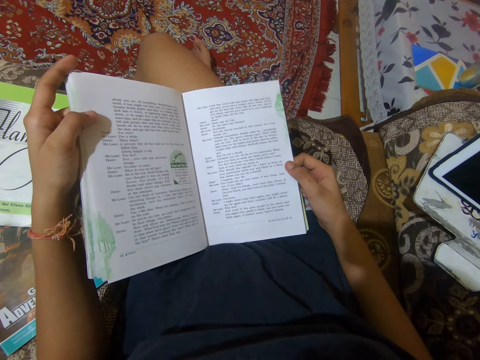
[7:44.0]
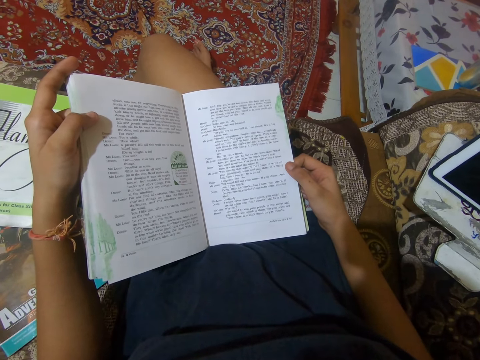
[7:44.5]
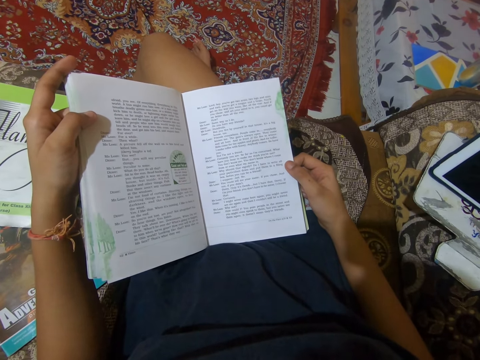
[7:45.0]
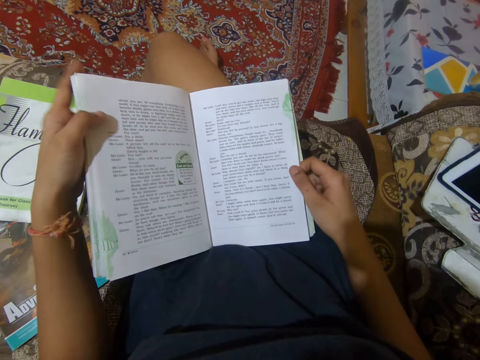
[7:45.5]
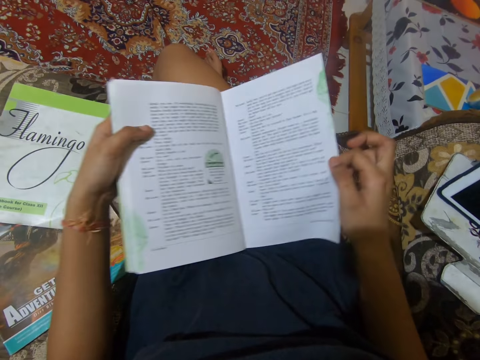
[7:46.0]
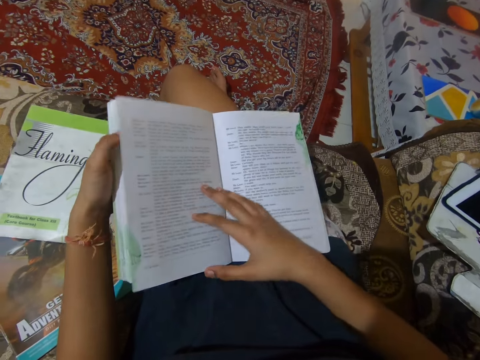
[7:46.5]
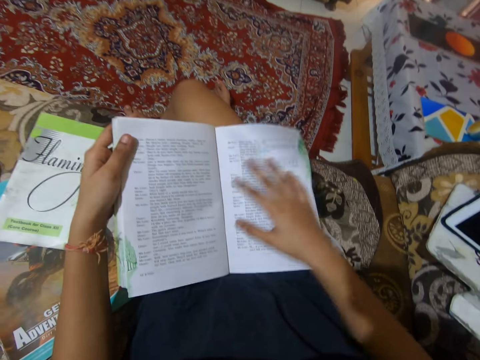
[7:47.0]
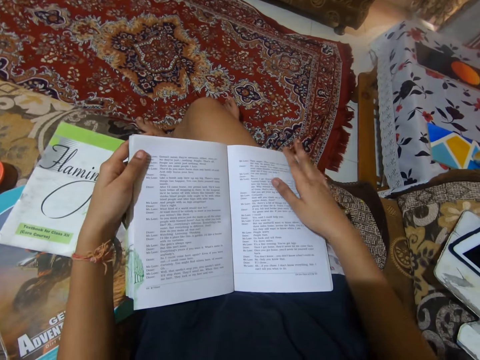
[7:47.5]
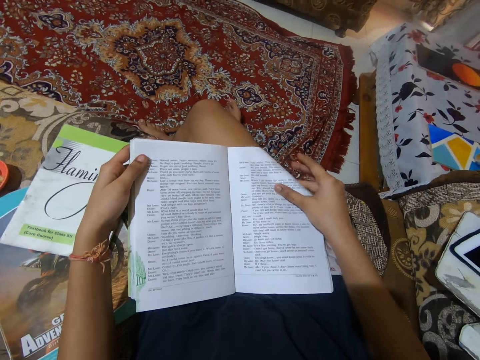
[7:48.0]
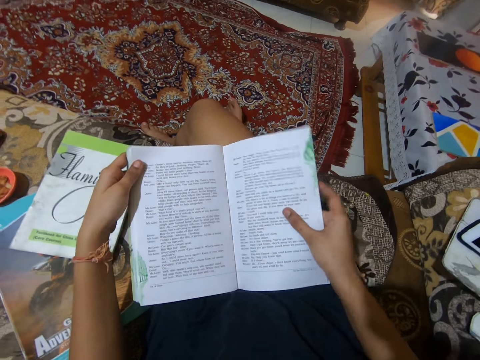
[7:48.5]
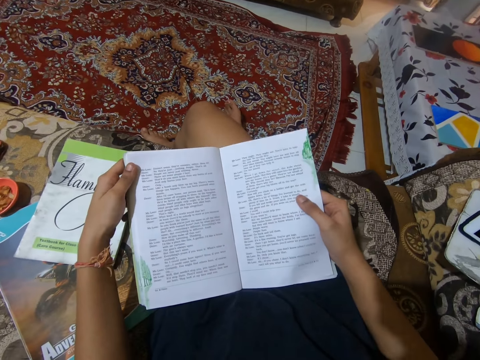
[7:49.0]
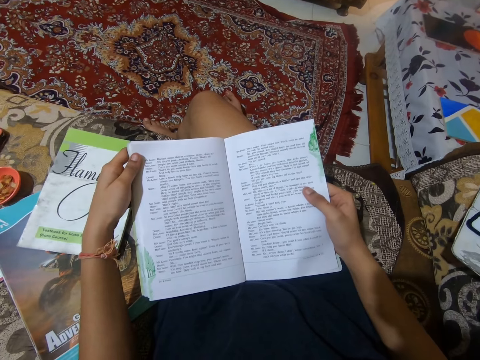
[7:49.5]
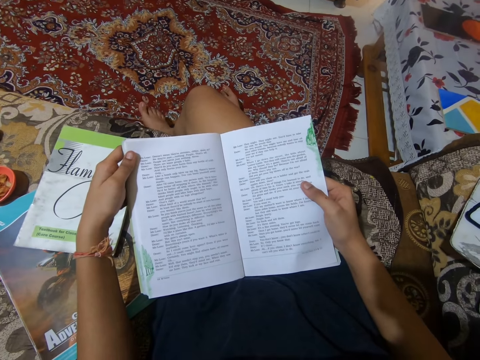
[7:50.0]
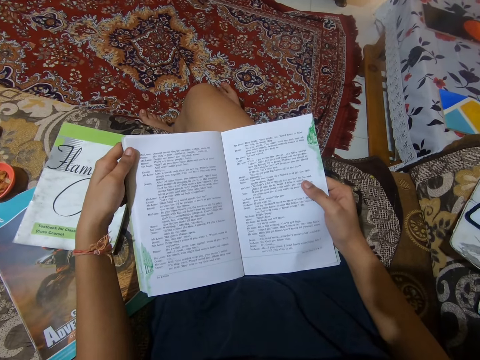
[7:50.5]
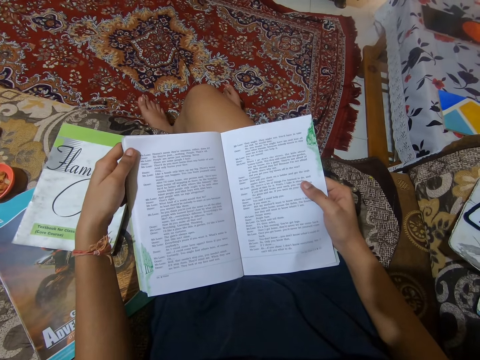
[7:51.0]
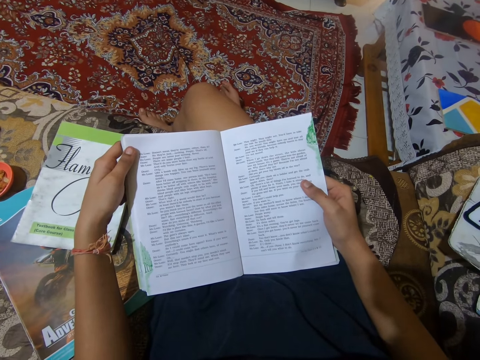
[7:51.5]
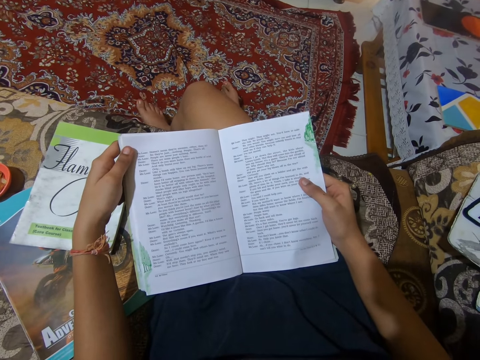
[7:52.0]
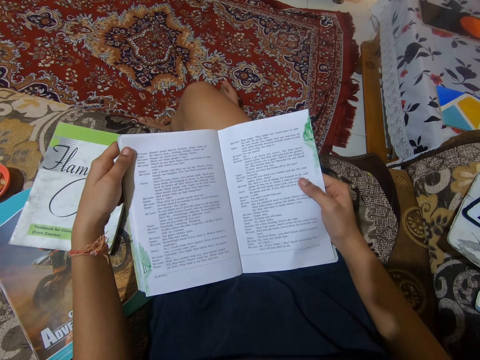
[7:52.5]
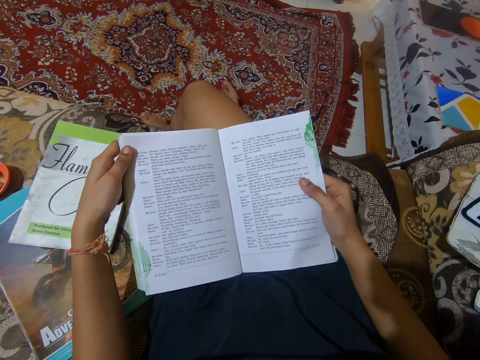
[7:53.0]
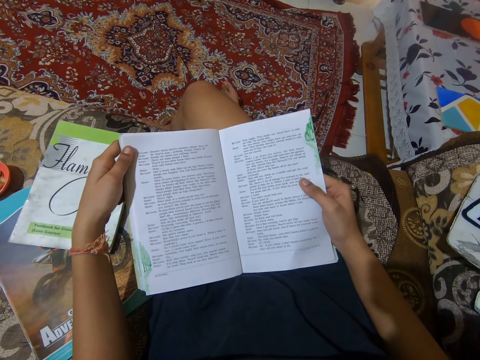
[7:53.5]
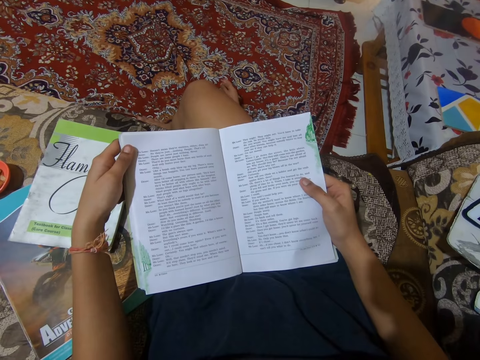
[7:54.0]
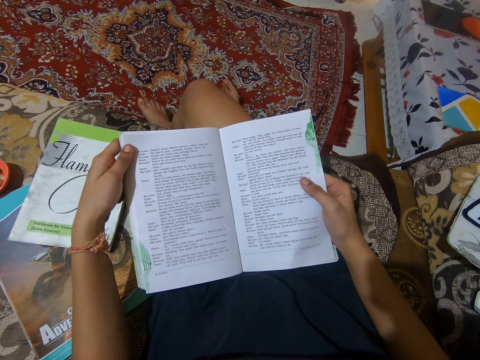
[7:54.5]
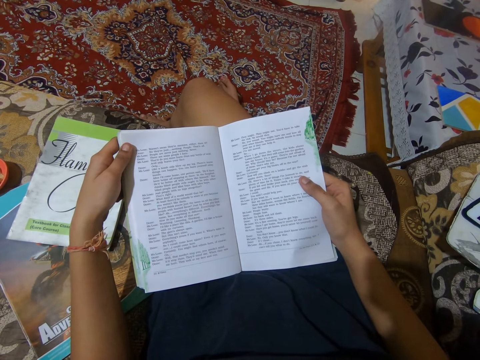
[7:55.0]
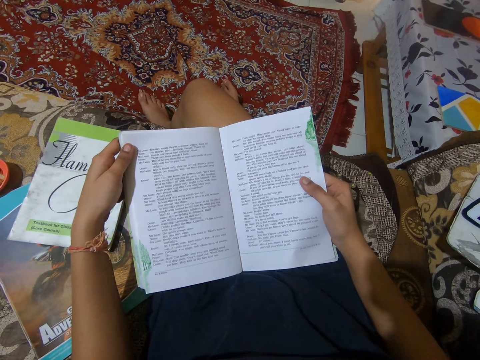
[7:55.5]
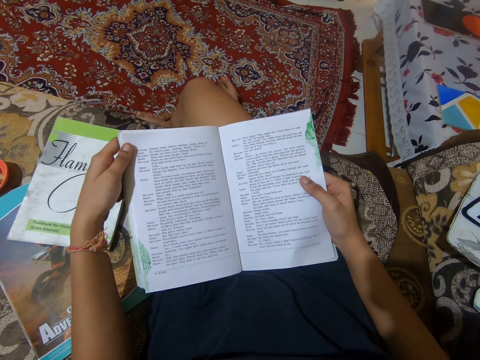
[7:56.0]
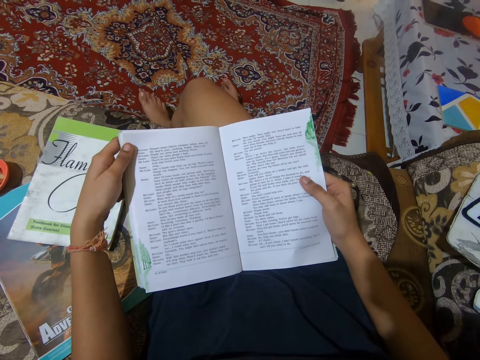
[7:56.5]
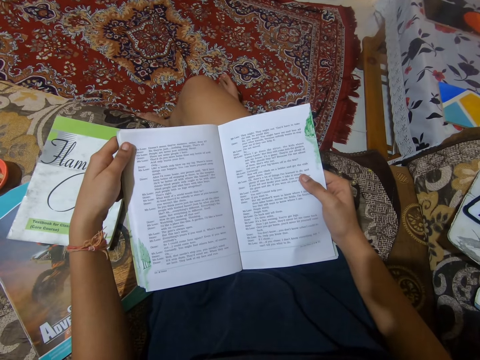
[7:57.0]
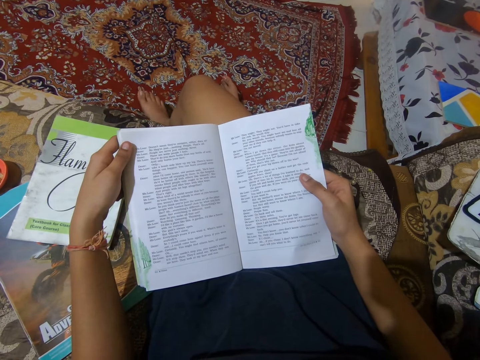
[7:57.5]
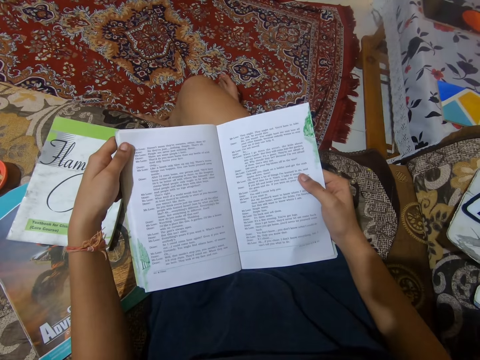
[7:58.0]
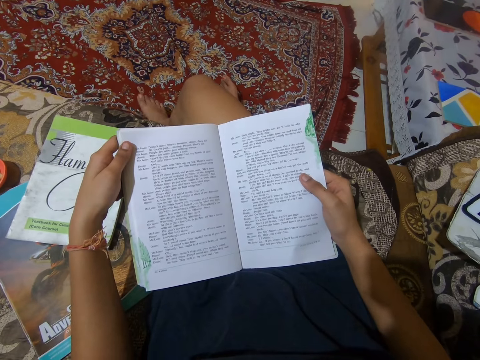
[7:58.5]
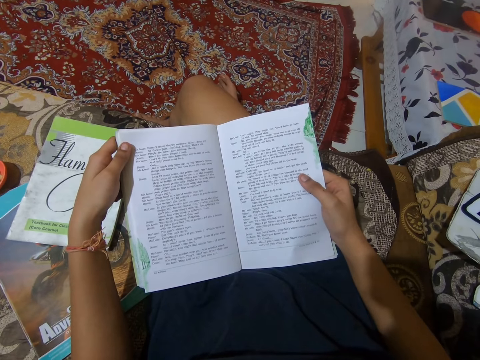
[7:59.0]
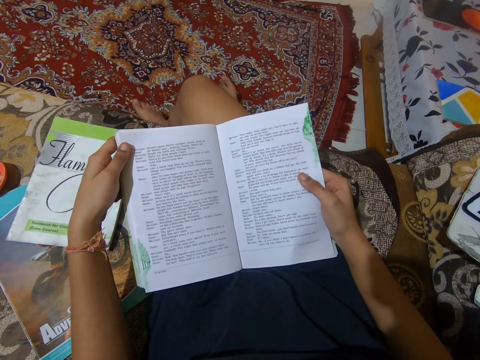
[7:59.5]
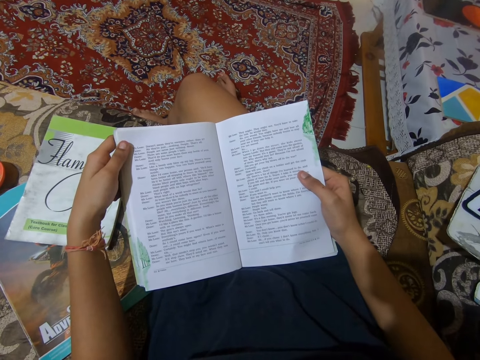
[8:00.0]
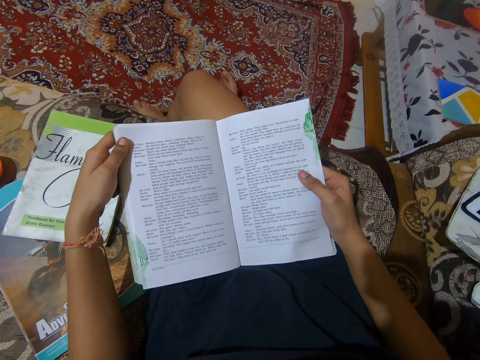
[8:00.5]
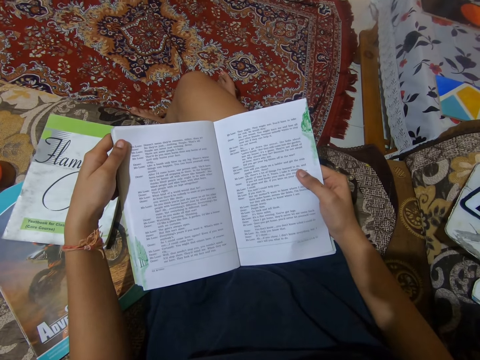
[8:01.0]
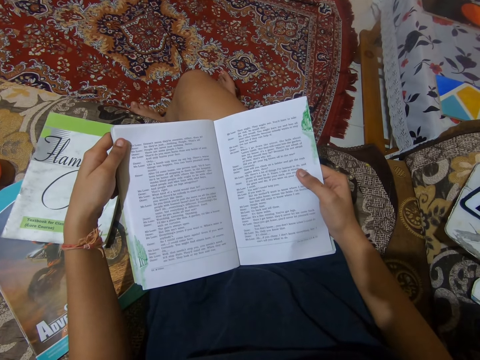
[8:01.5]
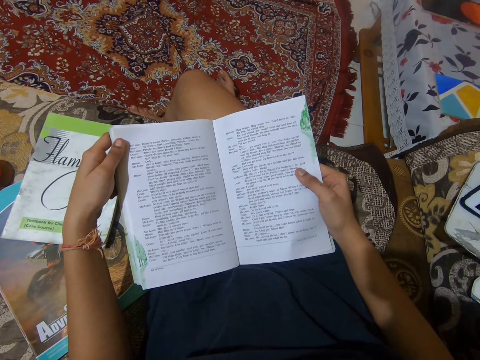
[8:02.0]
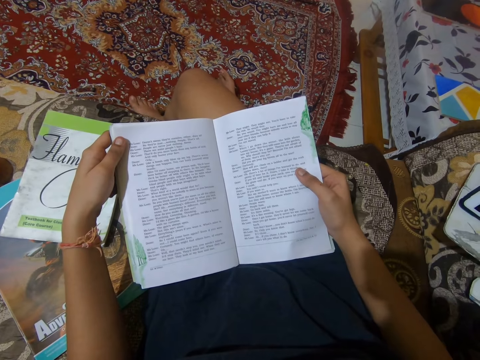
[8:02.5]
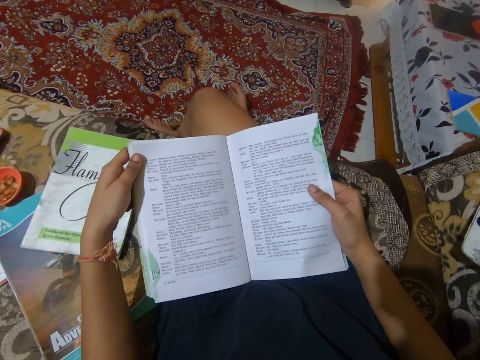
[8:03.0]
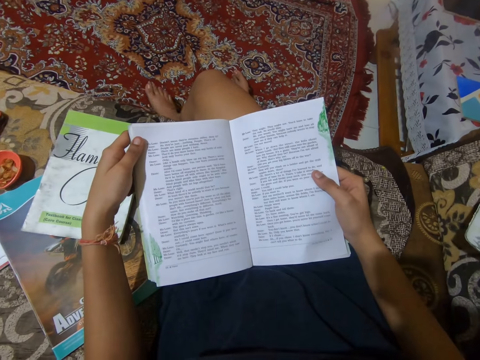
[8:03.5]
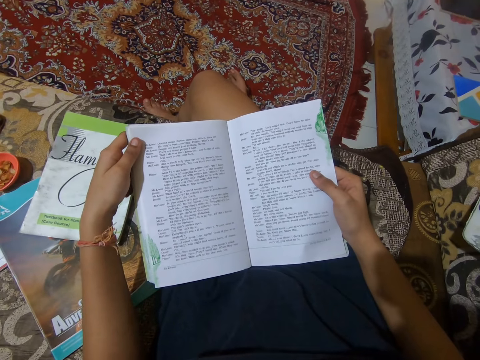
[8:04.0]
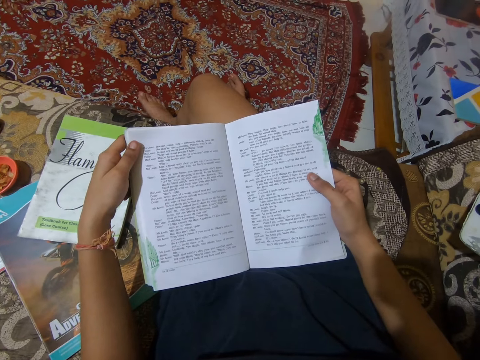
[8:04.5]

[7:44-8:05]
The camera wearer pushes the book forward. She turns the book to the next page. She moves her hand forward. She lifts up a part of the page. She holds a page in the book. She places her finger between the pages of the book. She stares at the book. She reads from the book on her lap. She shakes her feet on the floor.

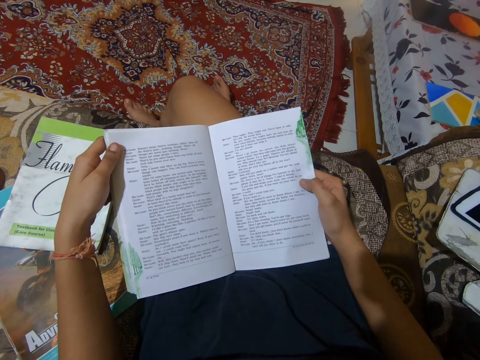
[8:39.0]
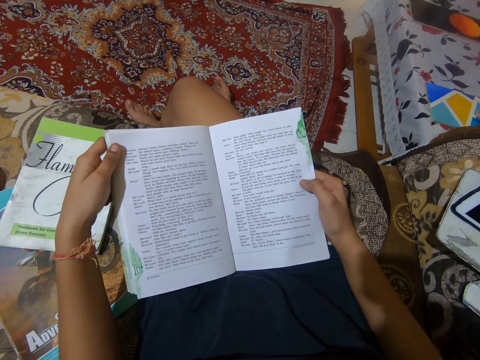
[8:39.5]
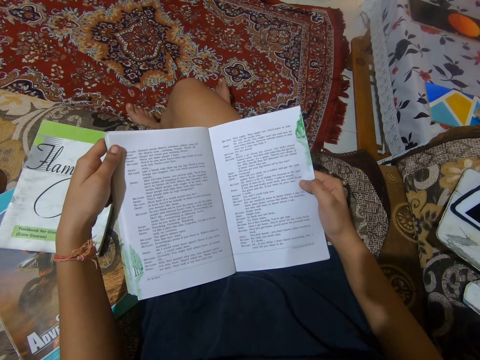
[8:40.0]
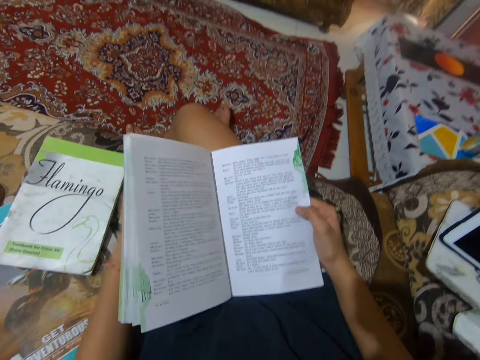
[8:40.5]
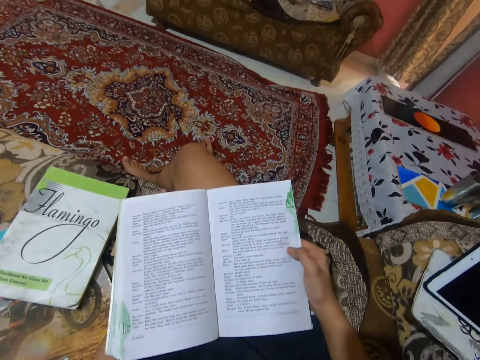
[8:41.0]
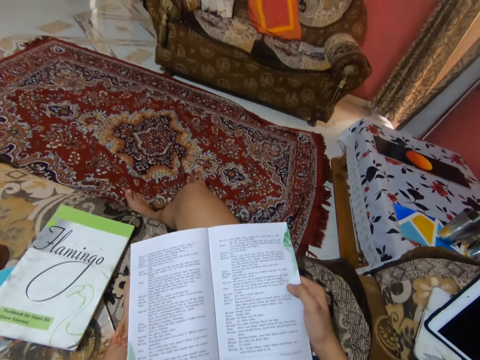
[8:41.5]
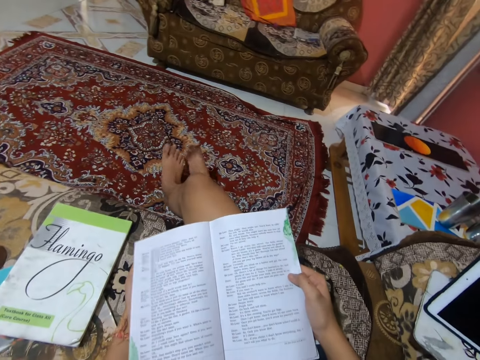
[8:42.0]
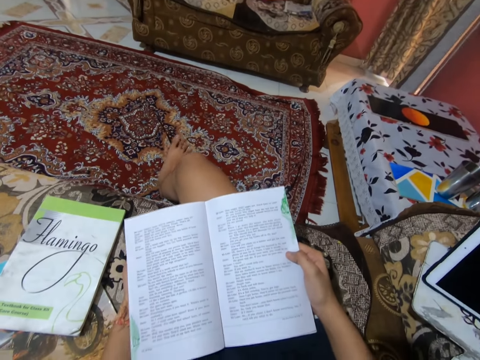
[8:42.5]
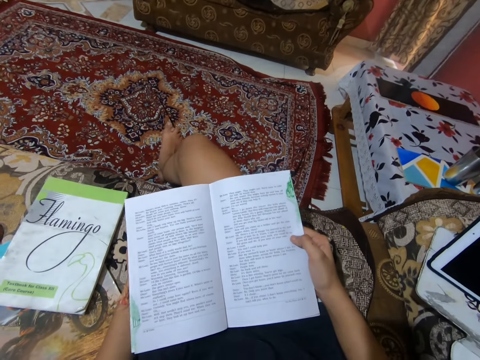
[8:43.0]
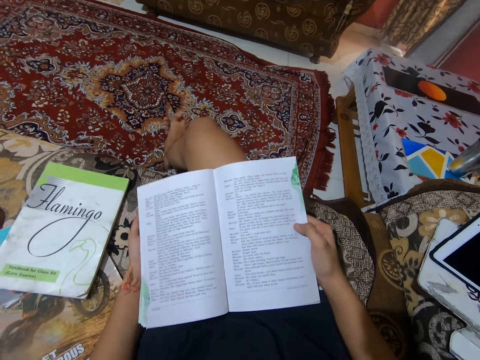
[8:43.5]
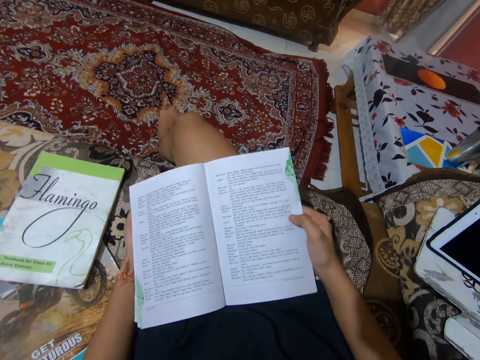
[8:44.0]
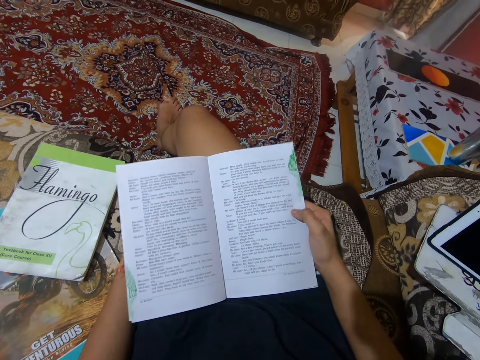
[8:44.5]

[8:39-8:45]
The camera wearer places her left hand at the back of the book. She stares at the book. She talks to a man. She adjusts her legs.
